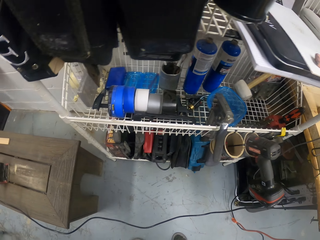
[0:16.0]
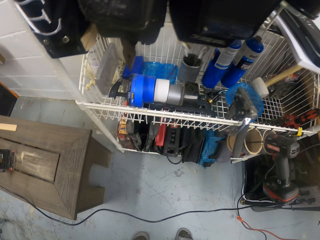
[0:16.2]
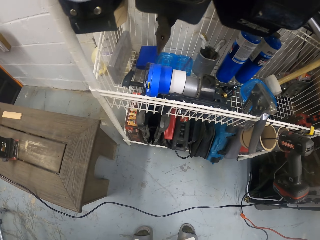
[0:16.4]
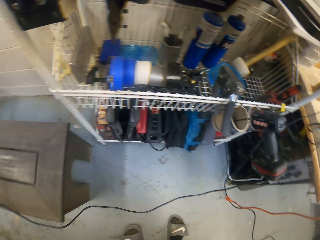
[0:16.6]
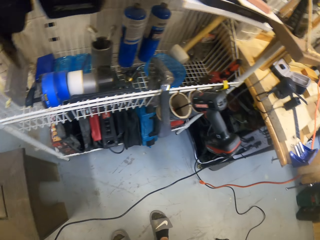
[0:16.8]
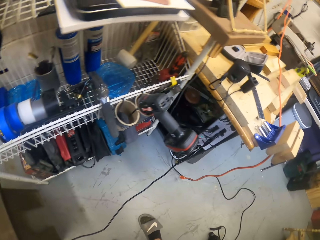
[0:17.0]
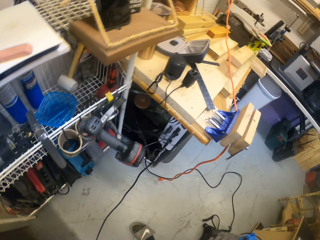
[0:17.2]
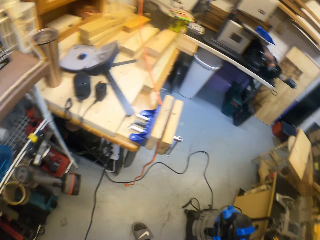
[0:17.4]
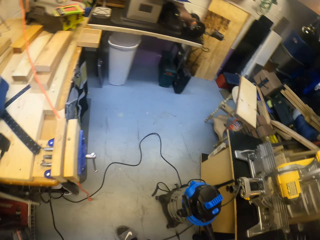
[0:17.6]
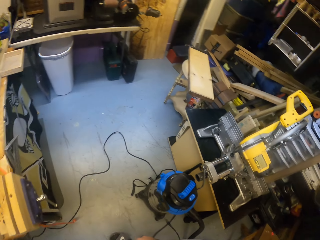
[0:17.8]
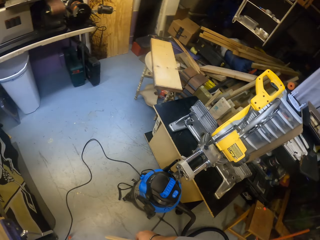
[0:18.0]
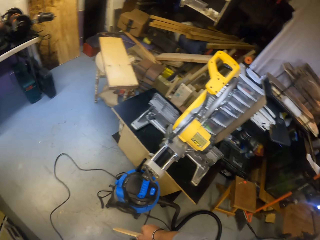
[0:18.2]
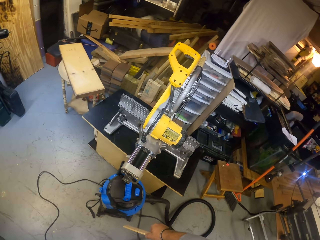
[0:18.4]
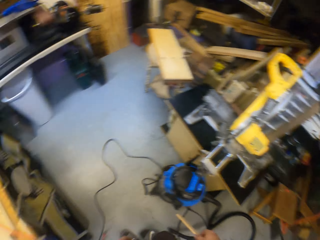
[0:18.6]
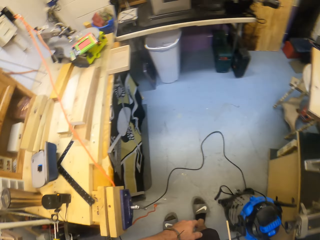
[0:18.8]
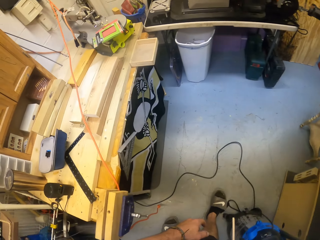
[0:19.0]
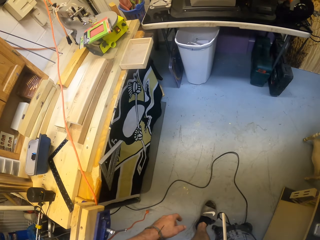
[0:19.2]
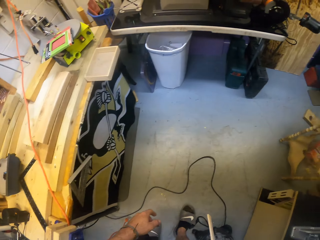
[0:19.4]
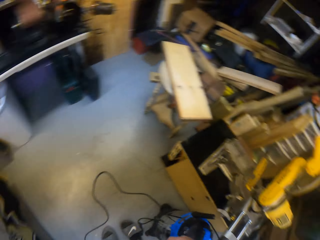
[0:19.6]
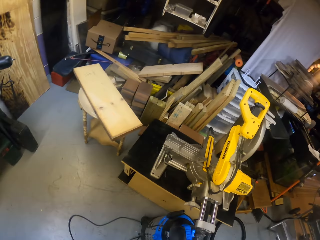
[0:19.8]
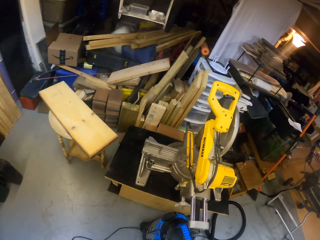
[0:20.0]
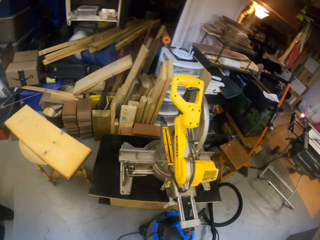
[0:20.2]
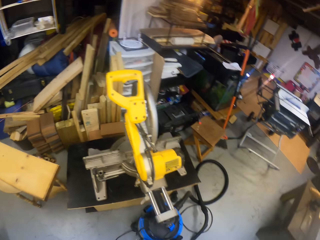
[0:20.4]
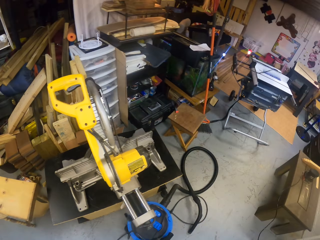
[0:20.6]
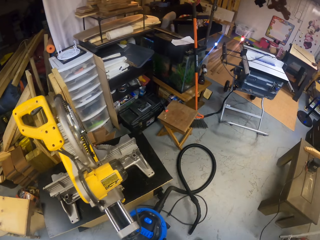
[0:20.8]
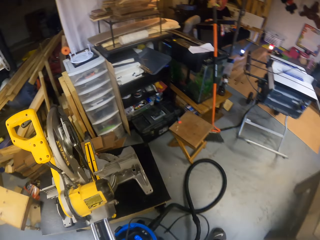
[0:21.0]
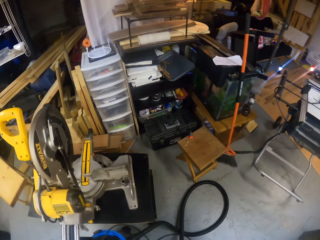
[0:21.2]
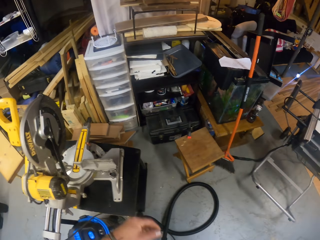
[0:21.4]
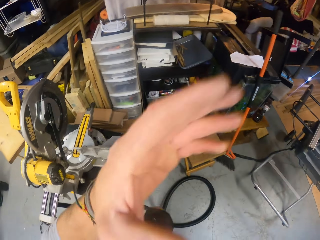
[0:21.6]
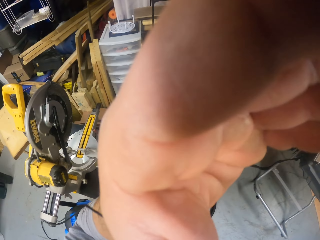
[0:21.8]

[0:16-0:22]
The camera wearer stands. They walk in the workshop.
